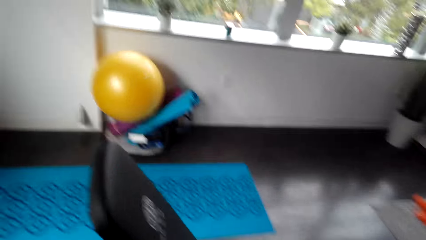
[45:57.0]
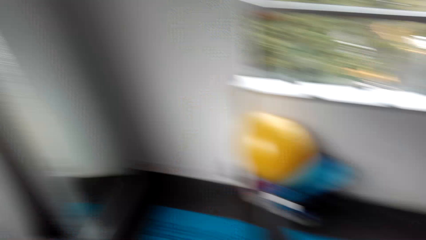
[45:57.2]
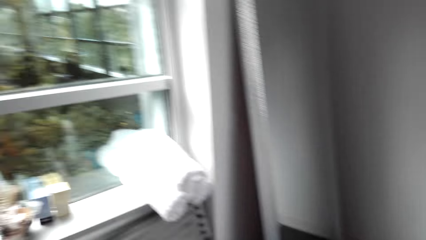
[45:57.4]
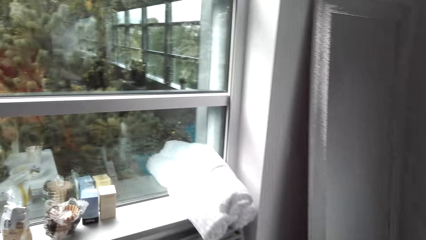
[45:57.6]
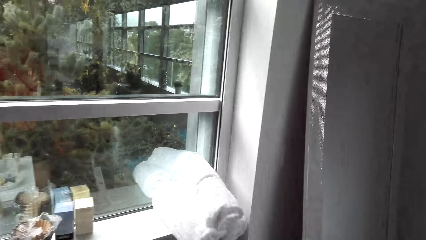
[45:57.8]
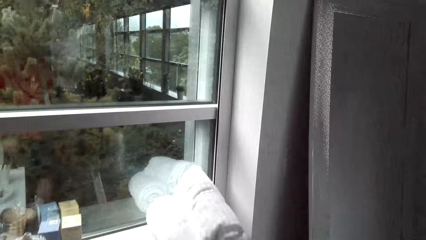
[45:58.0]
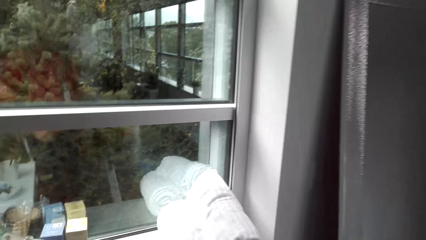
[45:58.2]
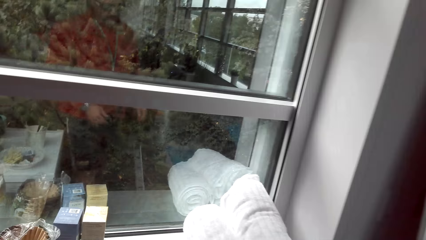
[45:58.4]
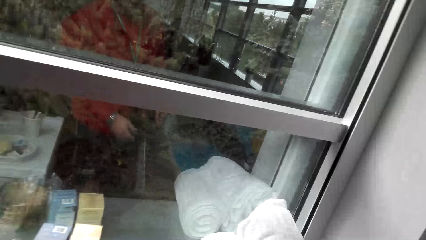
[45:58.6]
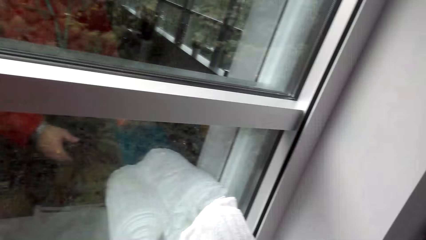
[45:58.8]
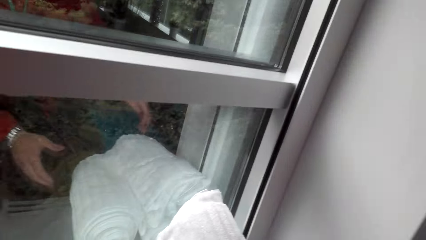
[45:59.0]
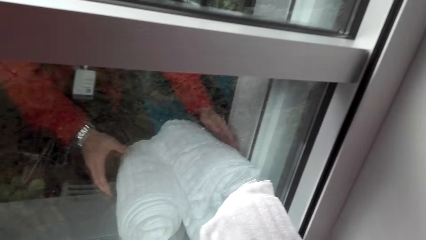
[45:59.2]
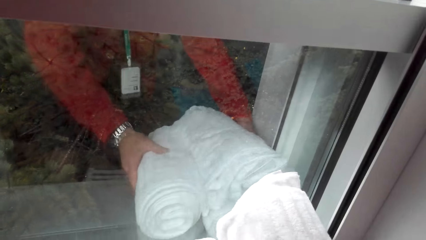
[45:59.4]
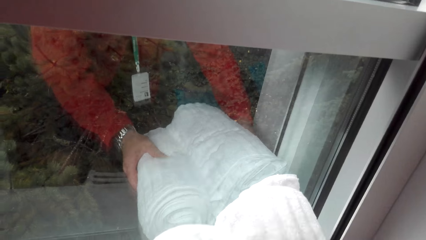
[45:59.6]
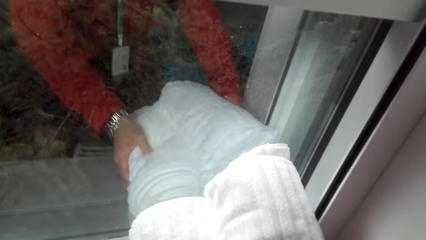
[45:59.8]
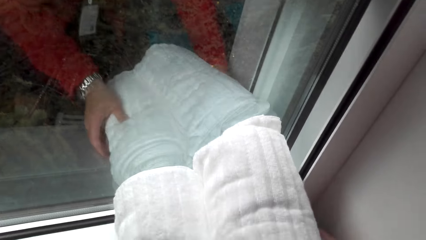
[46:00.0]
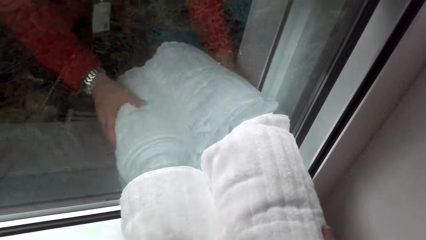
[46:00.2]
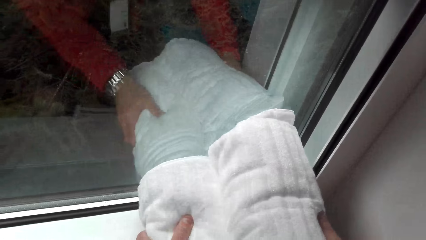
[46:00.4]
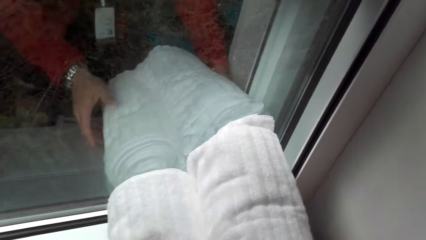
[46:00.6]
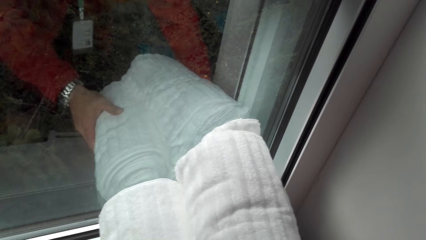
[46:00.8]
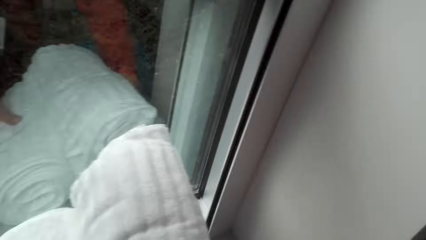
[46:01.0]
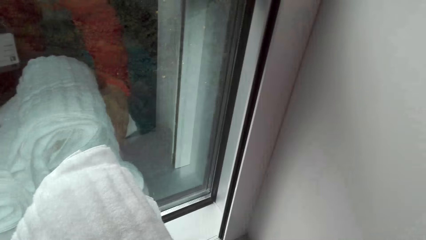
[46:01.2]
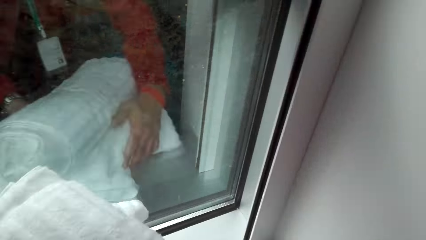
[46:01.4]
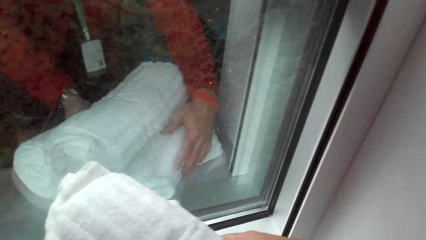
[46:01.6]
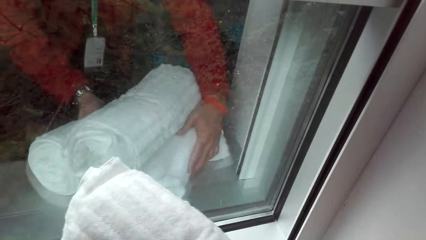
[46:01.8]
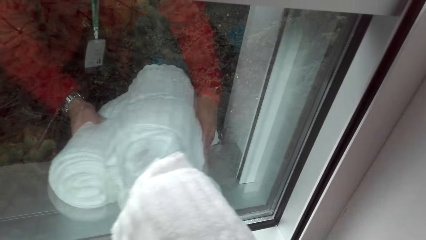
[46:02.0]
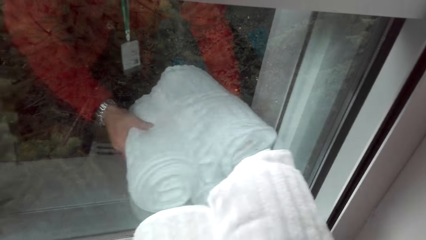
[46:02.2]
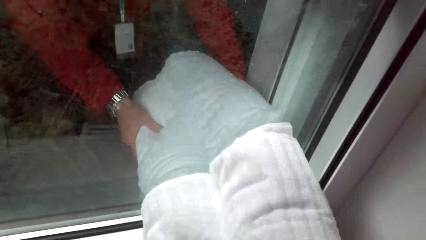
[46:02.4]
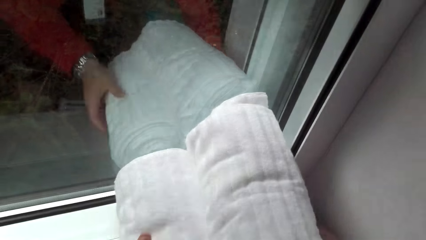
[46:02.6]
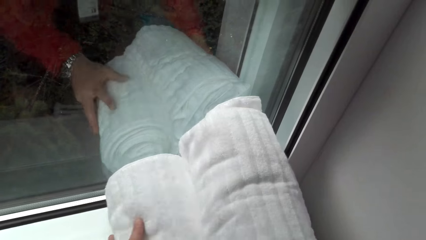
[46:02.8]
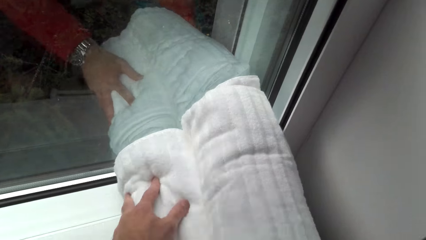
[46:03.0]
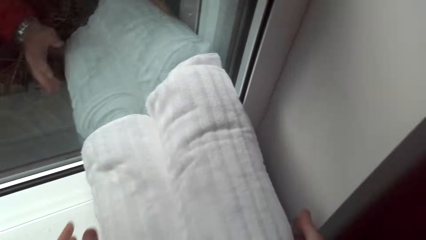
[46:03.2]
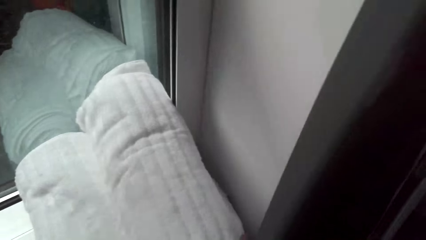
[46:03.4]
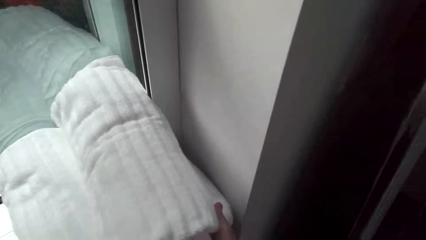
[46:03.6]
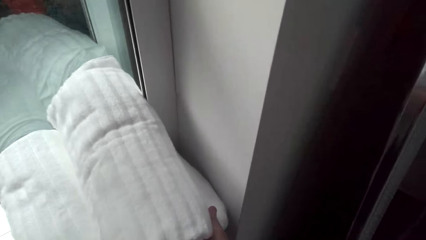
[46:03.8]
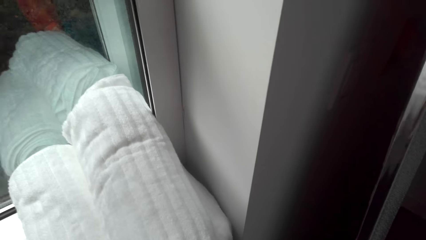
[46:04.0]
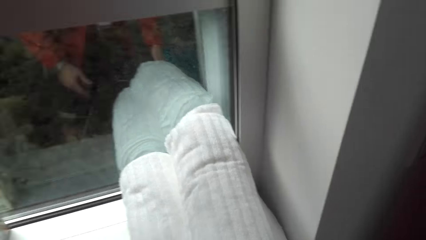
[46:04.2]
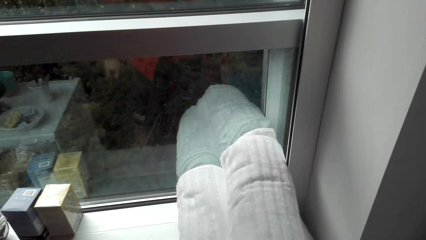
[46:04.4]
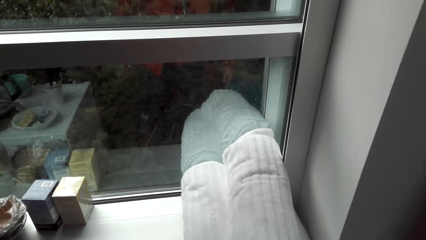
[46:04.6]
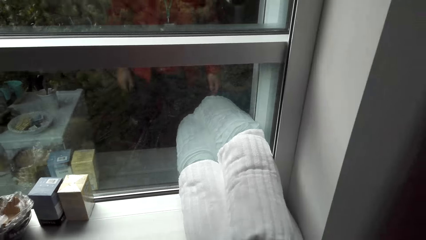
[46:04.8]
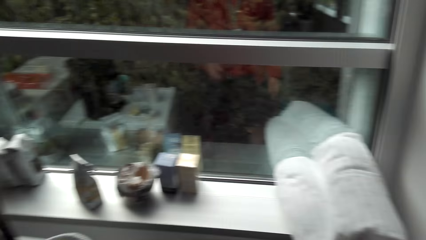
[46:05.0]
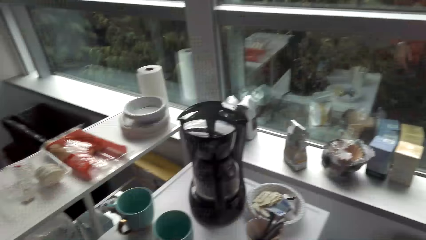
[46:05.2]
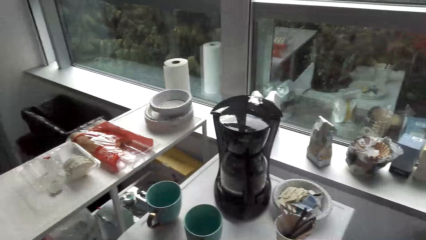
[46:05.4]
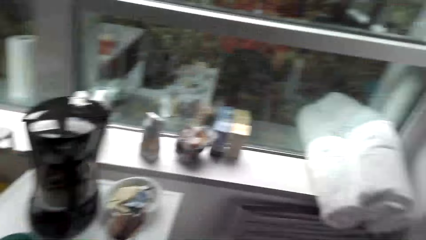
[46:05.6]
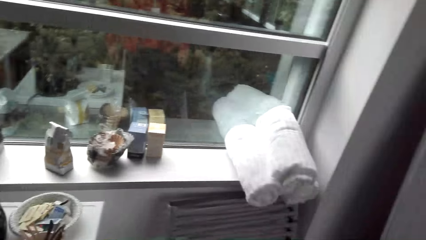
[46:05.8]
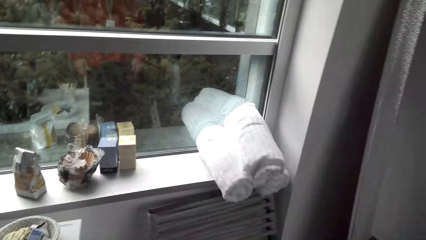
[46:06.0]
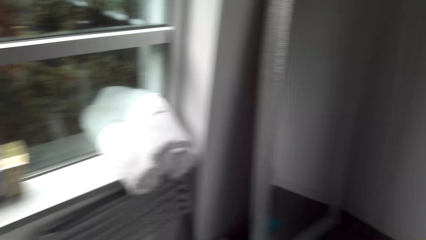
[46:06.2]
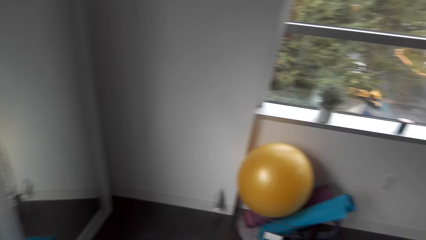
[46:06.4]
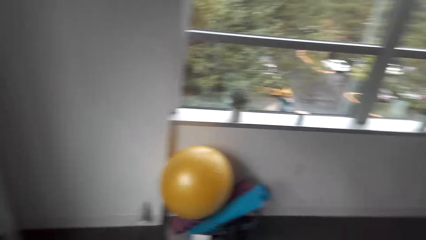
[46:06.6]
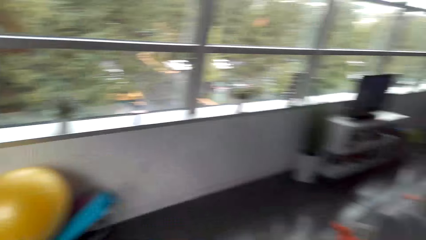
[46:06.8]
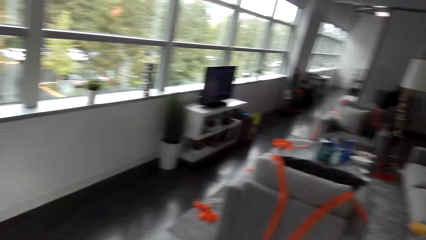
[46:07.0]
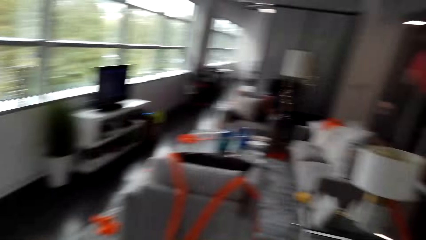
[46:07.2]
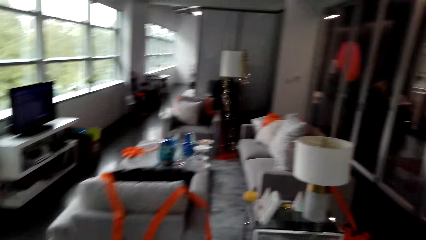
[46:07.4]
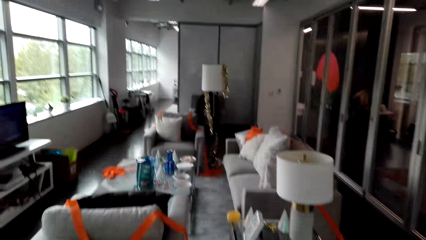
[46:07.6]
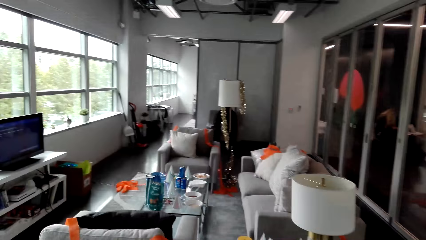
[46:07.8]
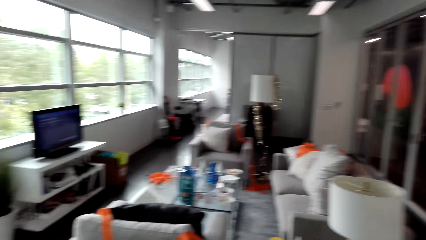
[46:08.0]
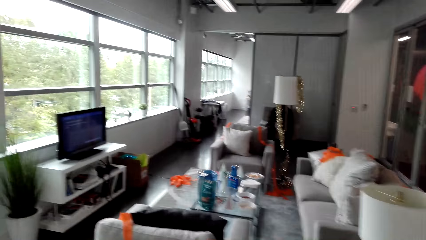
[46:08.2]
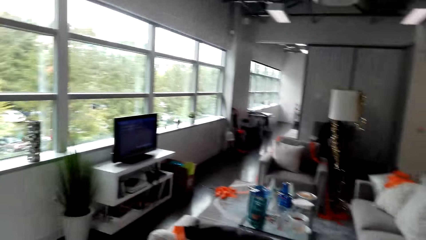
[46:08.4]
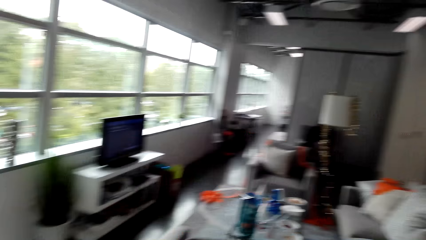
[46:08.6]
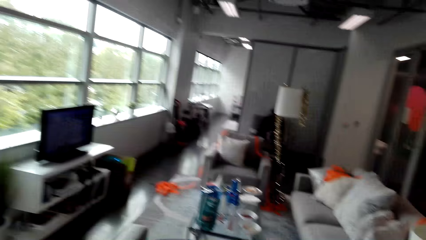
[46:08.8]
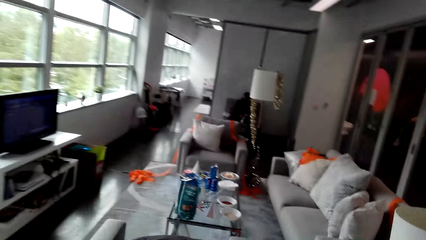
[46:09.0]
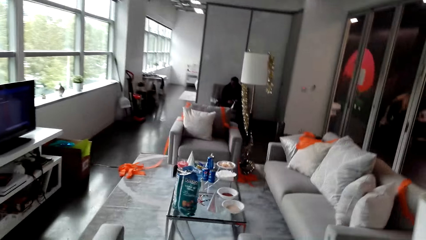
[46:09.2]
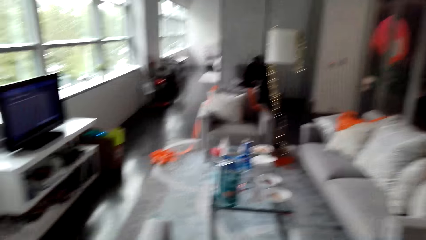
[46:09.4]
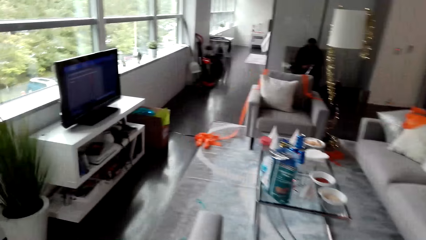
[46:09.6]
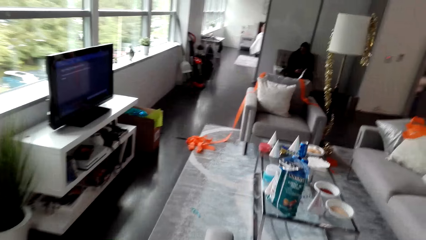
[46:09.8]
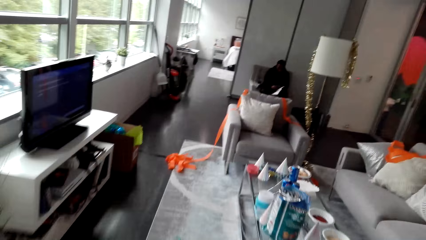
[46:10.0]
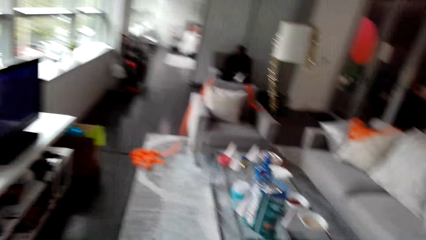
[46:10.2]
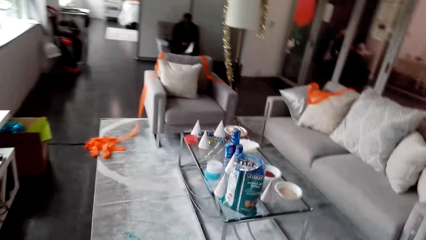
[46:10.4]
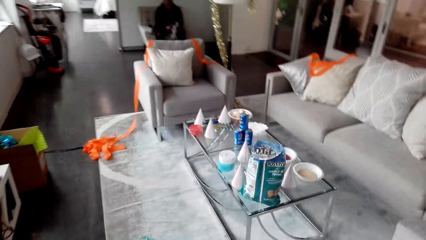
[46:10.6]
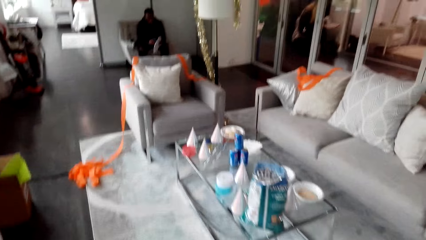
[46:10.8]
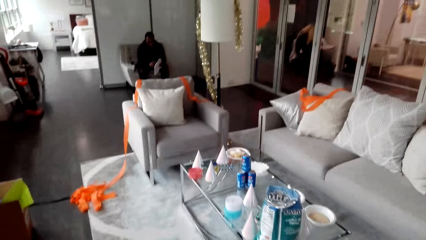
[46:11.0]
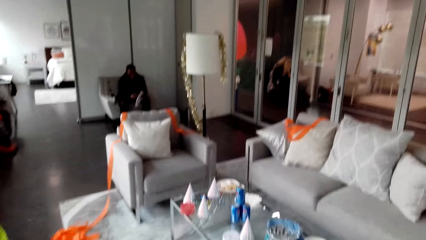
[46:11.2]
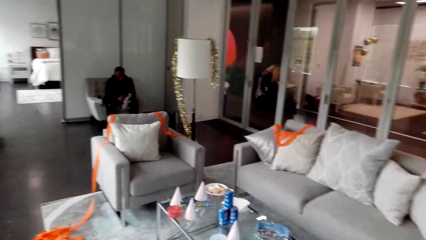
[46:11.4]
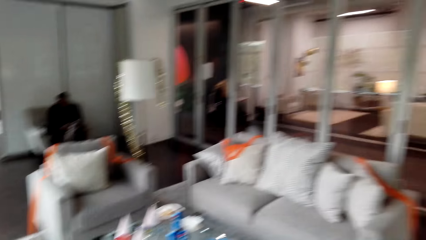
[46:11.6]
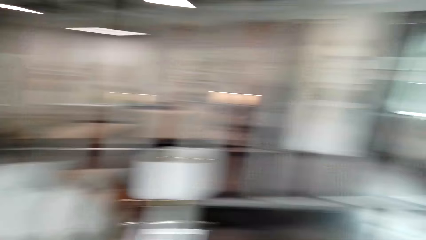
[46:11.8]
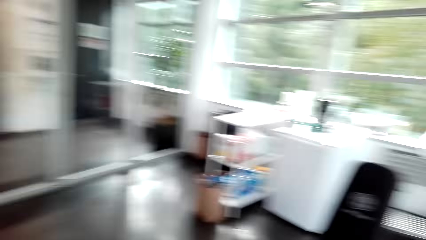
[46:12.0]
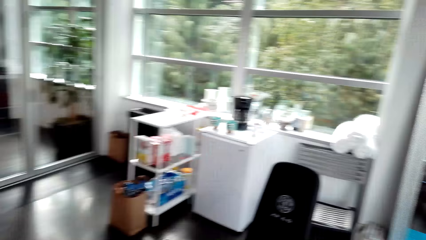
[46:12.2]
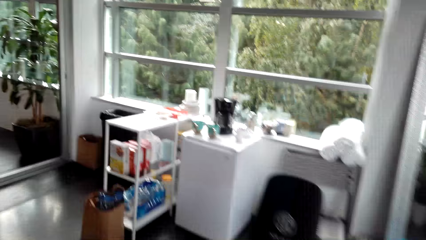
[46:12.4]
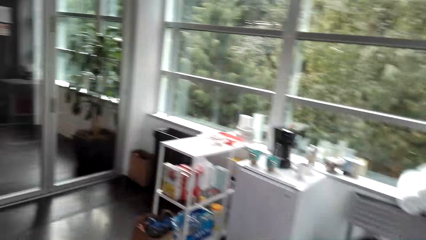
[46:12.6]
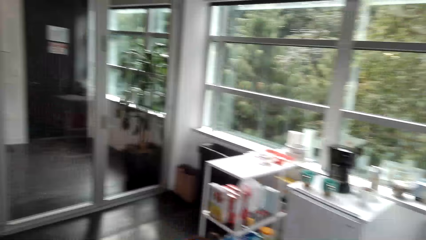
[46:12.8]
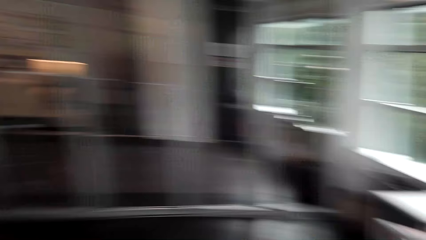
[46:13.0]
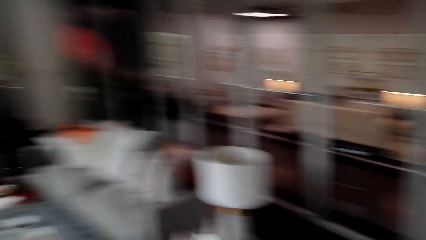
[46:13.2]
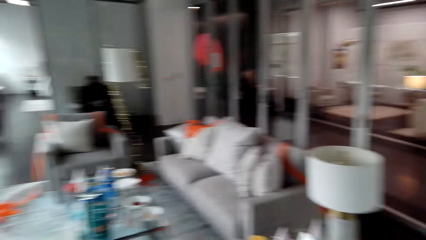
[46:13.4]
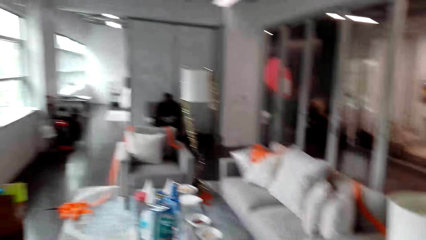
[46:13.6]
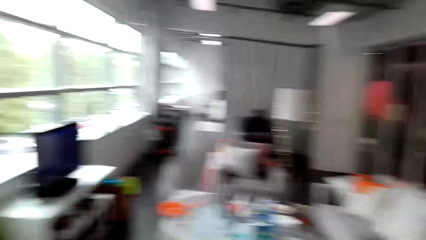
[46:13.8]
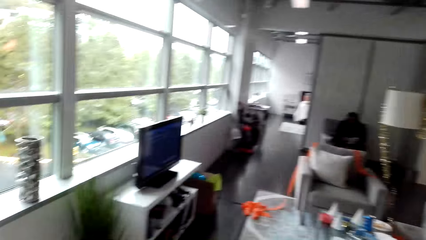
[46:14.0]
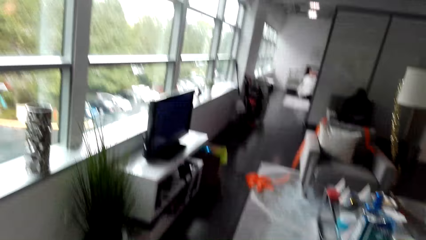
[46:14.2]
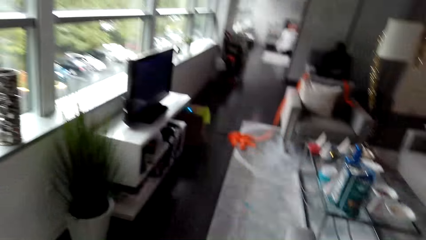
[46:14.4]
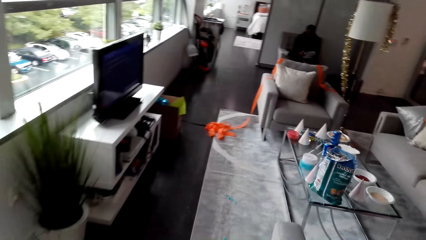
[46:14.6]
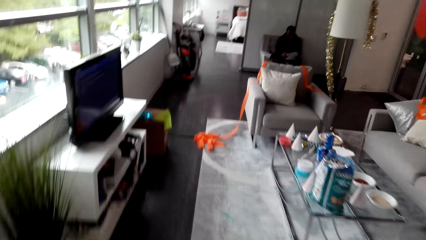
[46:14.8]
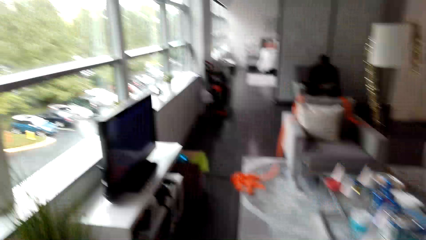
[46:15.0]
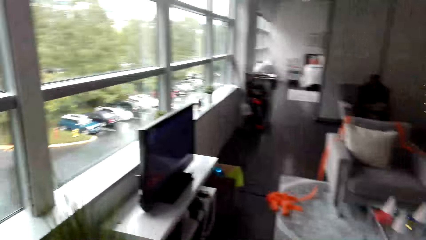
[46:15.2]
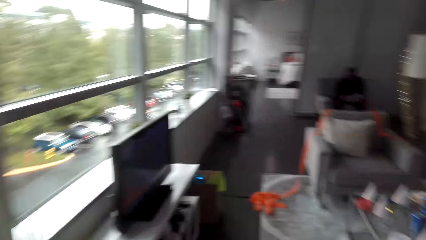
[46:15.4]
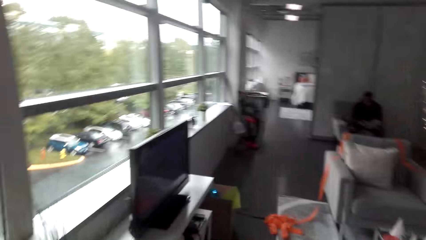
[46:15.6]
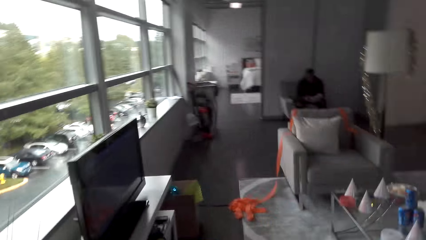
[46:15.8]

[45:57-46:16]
The camera wearer moves the towels. They touch the towels. They look around. They walk around the room. They walk to the table. A man sits on the couch. The camera wearer looks round the room.
